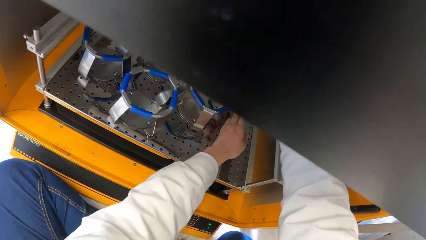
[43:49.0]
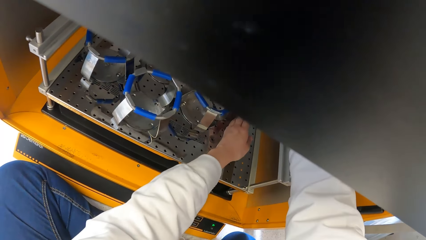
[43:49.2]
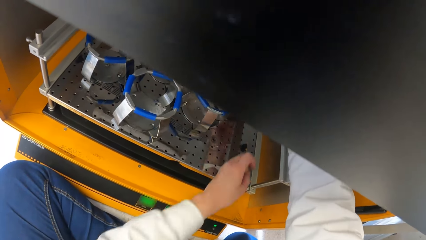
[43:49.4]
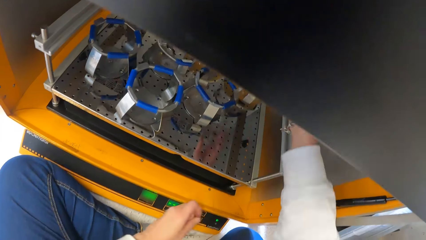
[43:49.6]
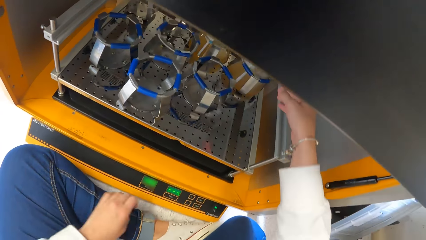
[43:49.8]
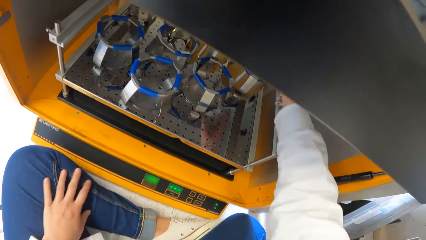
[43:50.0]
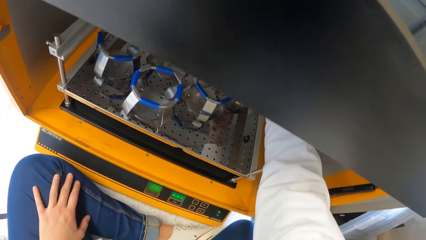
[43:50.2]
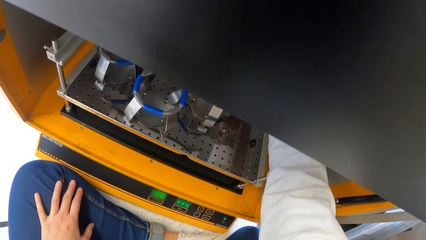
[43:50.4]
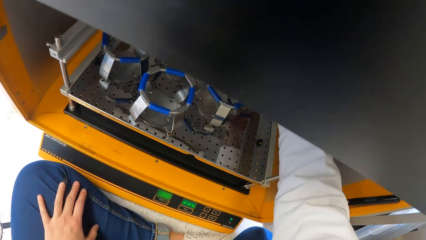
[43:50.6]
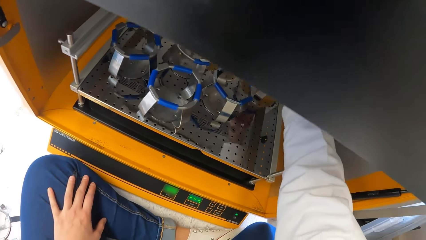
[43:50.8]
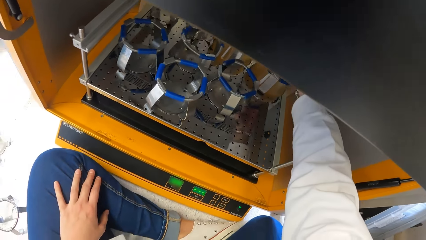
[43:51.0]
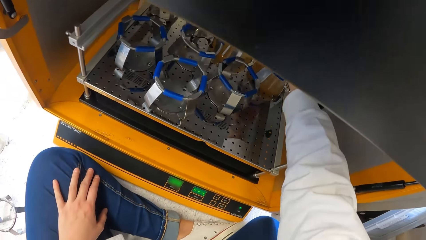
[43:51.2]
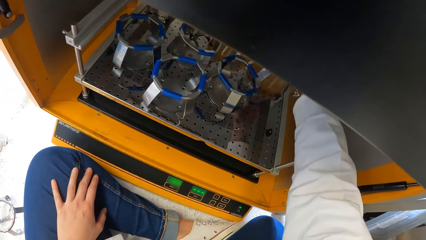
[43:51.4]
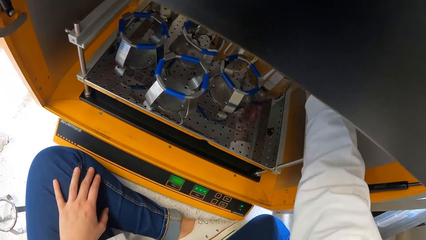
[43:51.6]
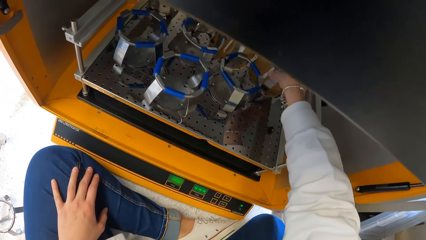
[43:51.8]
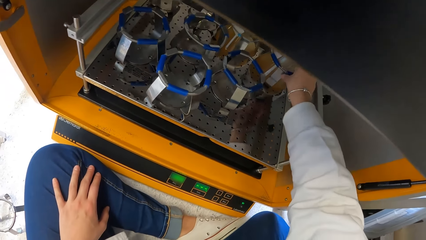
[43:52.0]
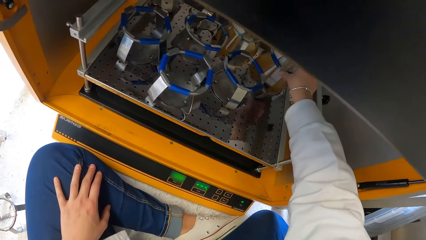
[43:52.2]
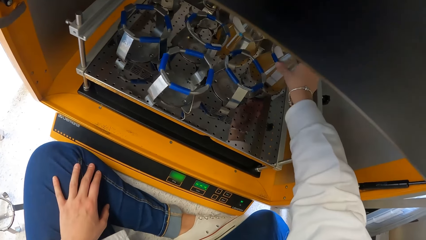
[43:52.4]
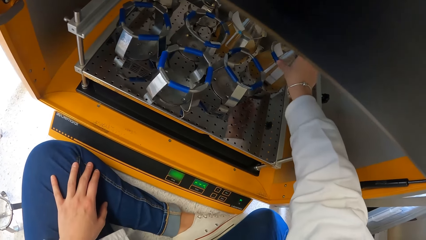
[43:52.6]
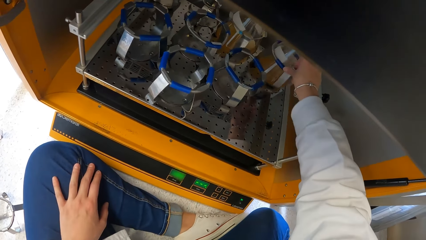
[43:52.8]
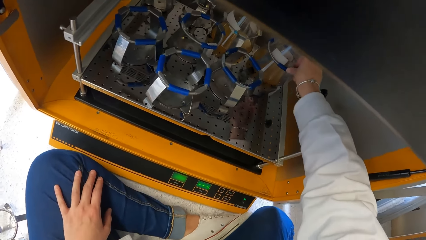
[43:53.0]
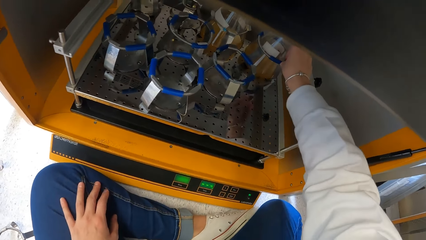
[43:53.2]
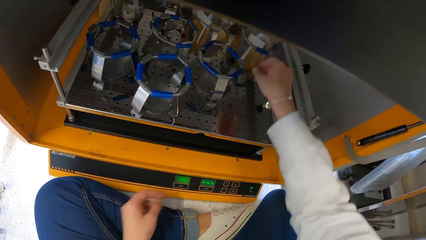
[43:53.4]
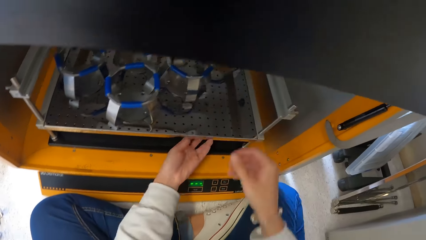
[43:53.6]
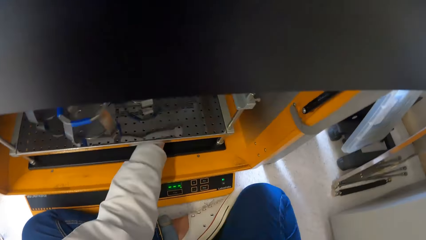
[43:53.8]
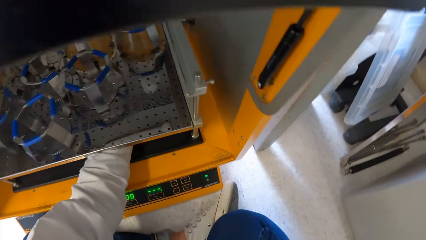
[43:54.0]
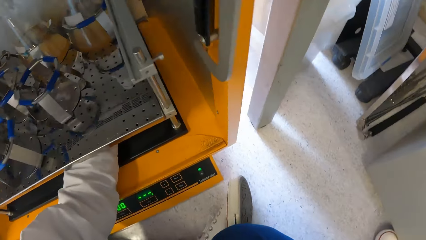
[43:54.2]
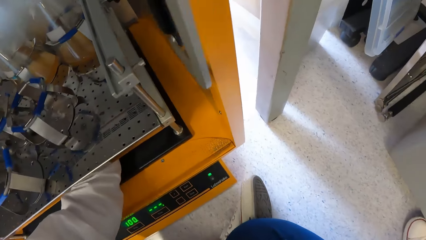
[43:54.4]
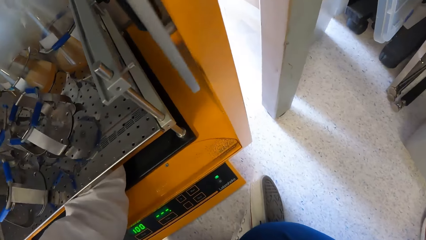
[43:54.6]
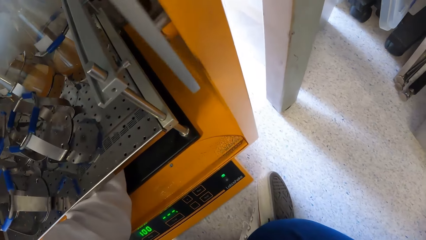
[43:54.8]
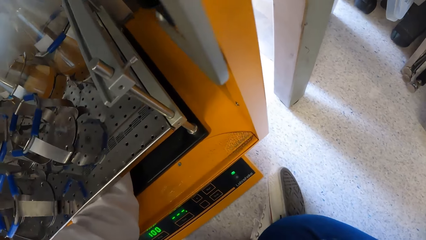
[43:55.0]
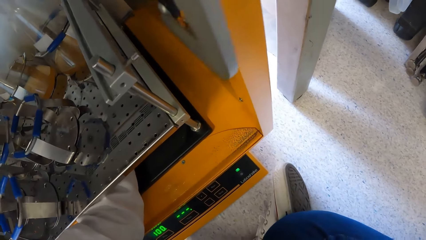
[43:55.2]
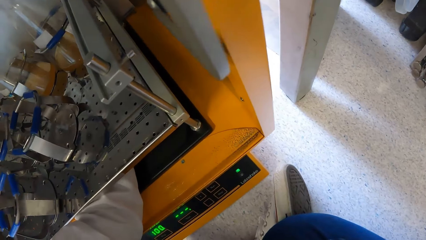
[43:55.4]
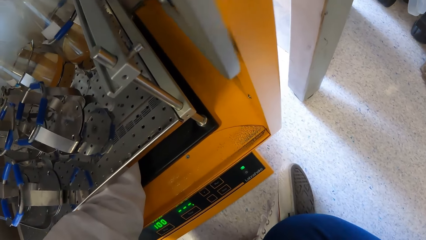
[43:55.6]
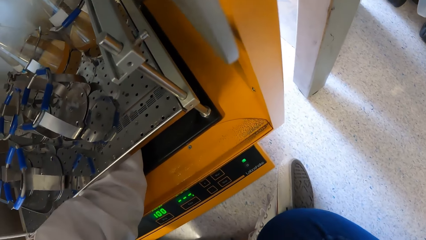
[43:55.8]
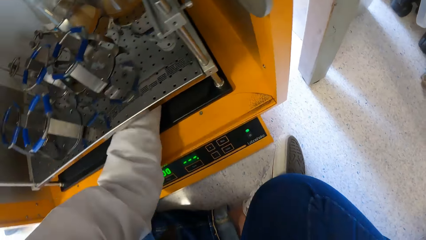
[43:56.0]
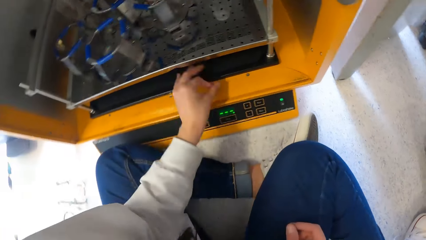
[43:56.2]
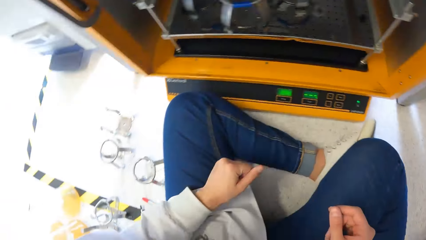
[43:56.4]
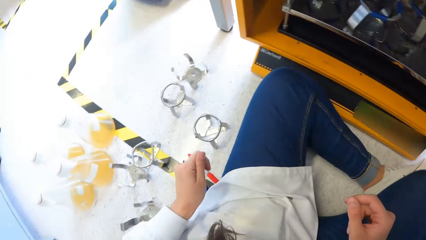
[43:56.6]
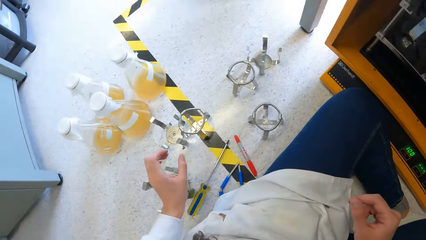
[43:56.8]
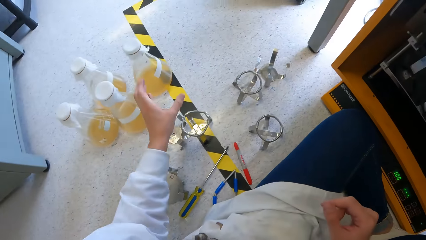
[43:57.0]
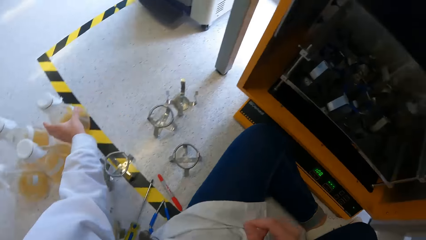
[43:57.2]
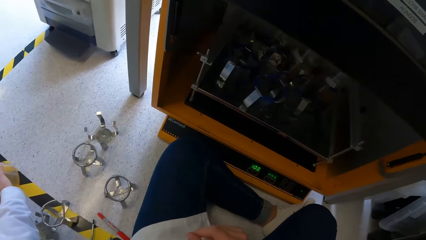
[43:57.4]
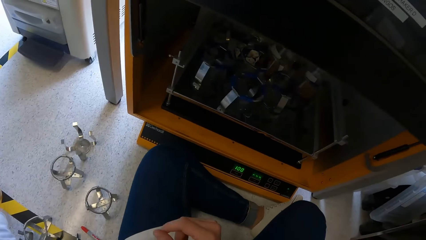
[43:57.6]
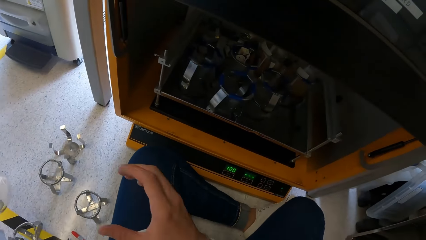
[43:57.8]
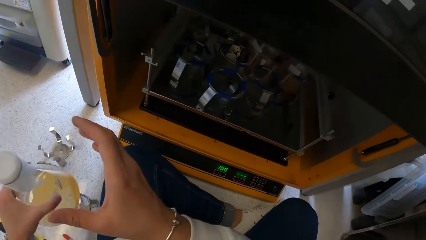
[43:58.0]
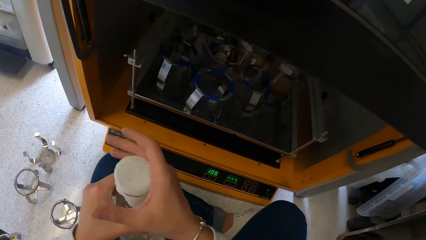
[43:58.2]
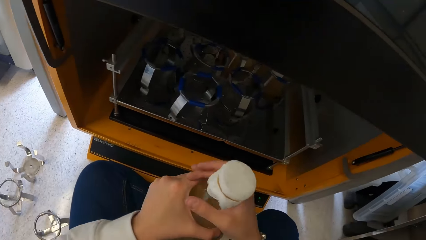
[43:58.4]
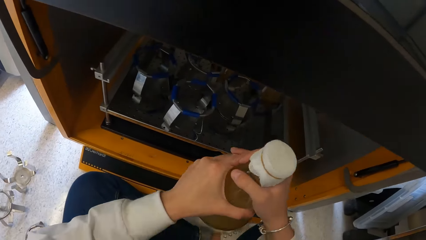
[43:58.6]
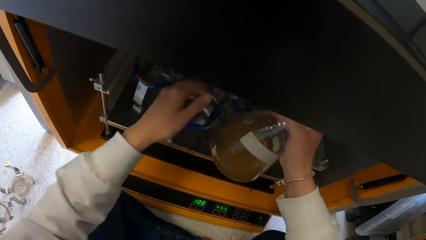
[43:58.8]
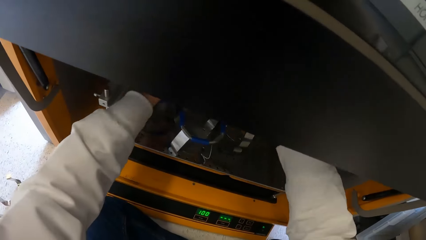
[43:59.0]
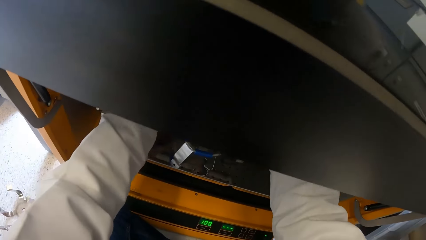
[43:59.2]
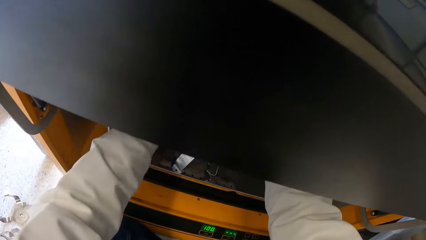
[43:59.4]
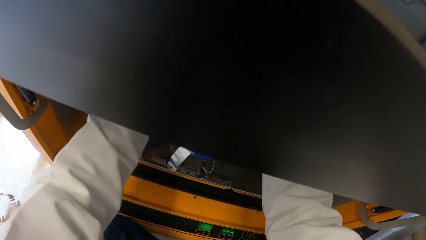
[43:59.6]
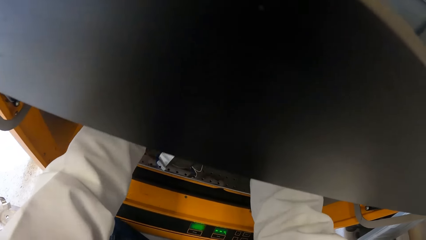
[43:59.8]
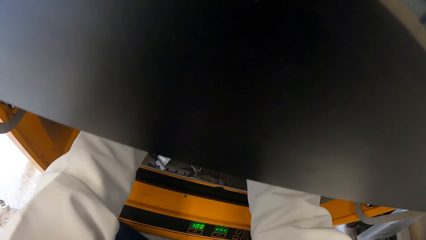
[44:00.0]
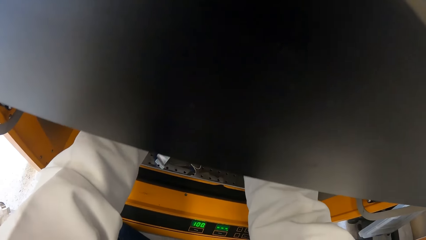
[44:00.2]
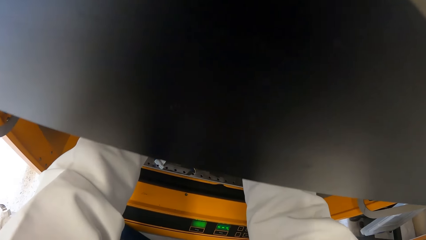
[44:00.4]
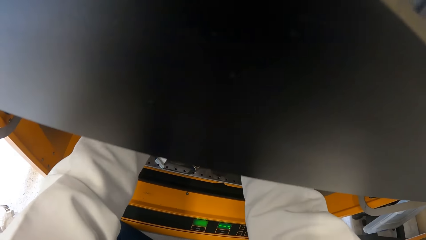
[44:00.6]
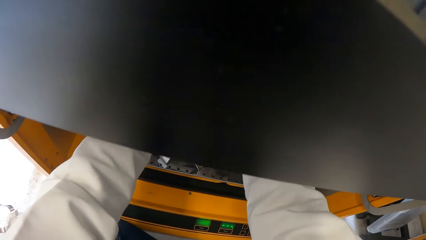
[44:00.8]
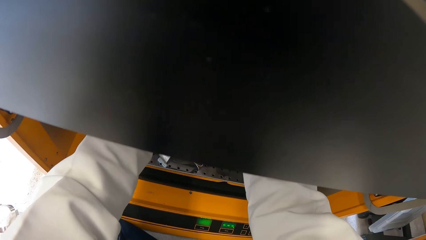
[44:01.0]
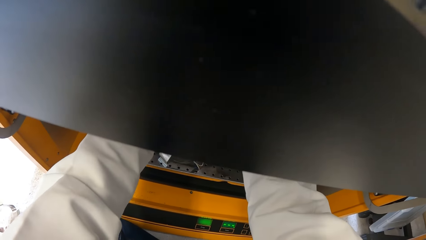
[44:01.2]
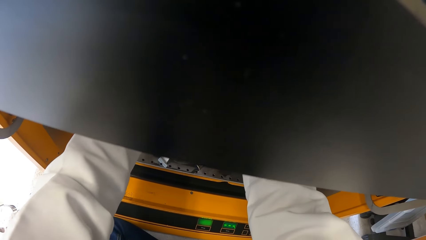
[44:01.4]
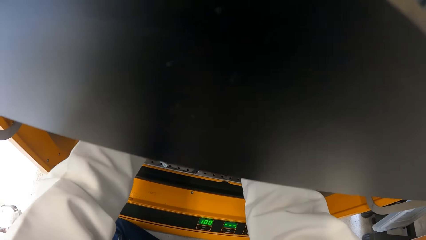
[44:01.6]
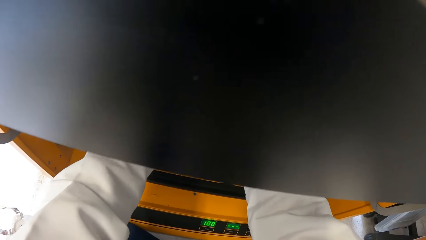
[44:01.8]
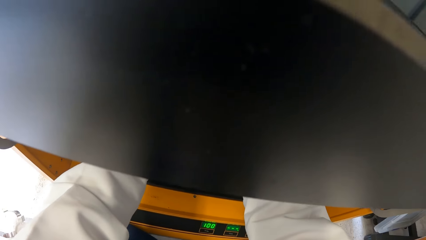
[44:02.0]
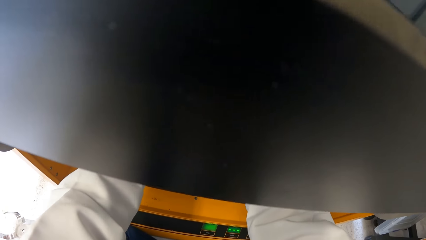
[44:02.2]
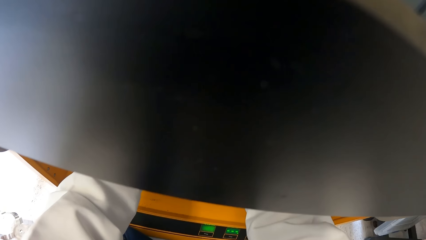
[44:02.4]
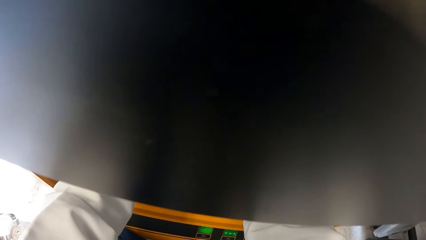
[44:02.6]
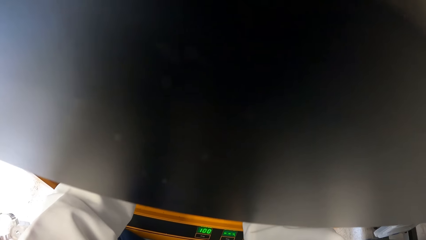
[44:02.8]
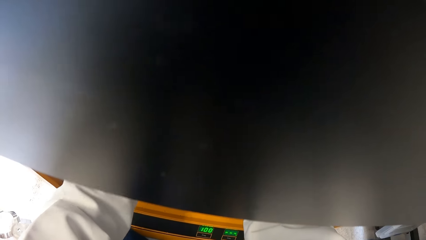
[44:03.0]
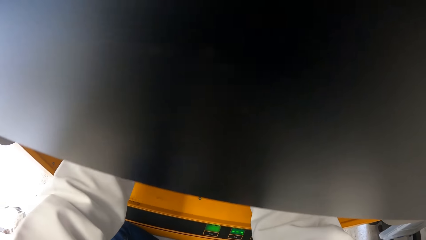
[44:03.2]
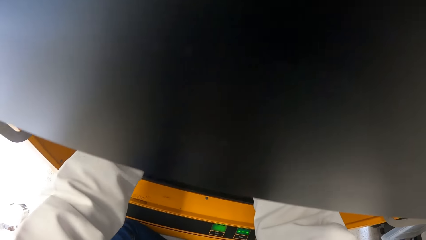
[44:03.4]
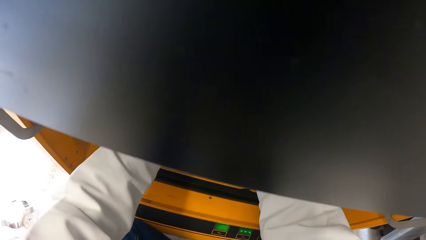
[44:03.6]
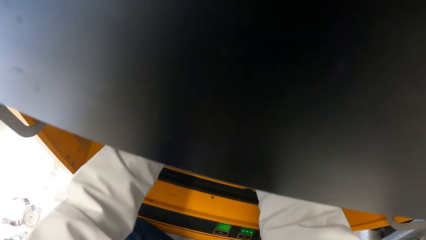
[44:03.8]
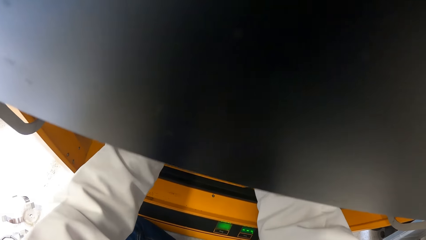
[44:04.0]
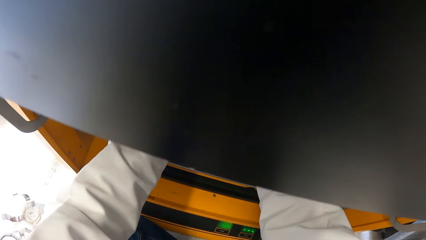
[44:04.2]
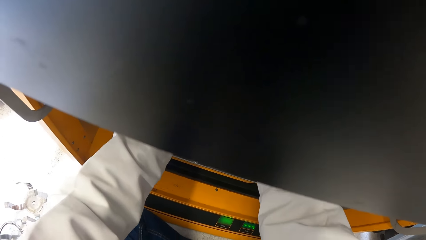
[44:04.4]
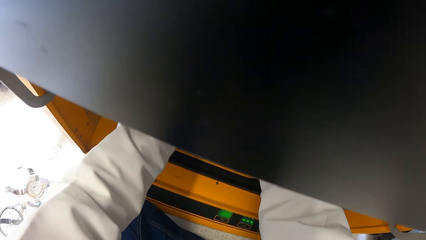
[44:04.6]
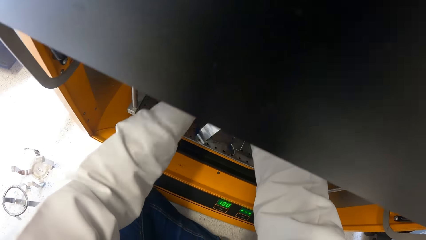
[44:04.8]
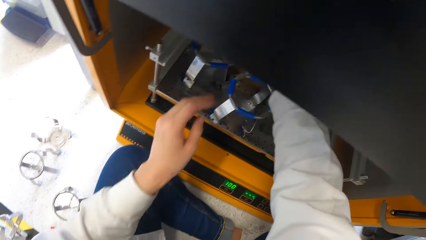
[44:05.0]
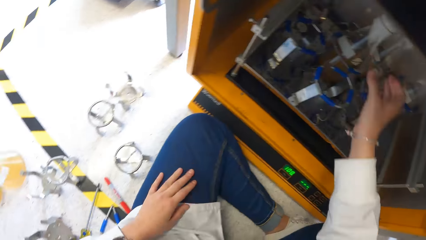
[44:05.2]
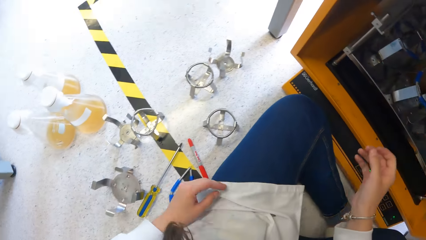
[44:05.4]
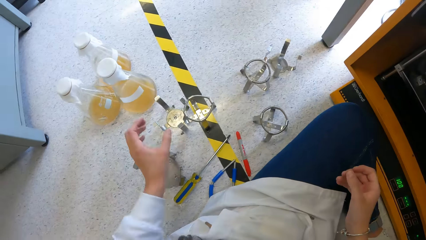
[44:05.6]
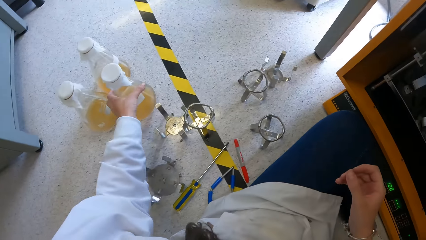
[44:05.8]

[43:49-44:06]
The camera wearer fixes the flask in the stand. He removes his left hand. He fixes the flask in the stand with his right hand. He removes his right hand from the flask holder clamp. He fixes the flask holder clamp stand with his left hand. He removes his hand from the thermos shake incubator. He picks a conical flask with lab liquid from the floor with his left hand. He holds the flask with both hands. He puts the conical flask in the flask holder clamp stand in the incubator with his right hand. He removes his hands from the flask holder clamp stand.
